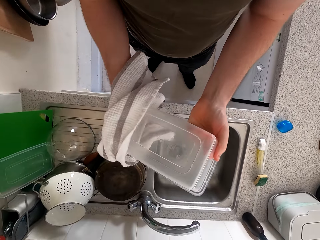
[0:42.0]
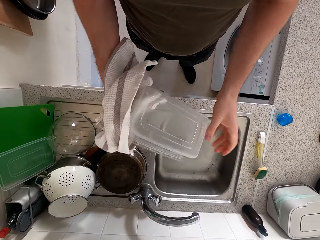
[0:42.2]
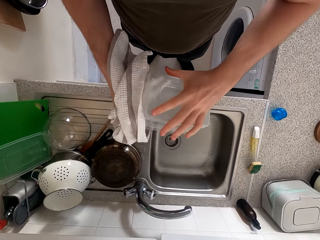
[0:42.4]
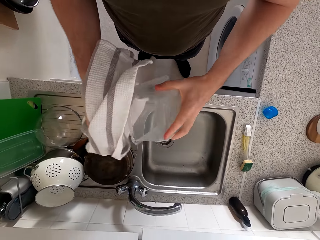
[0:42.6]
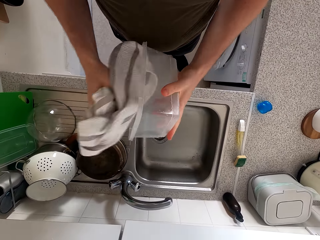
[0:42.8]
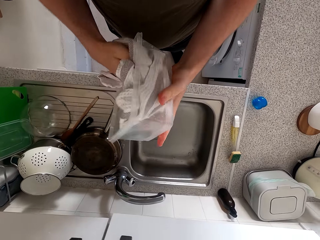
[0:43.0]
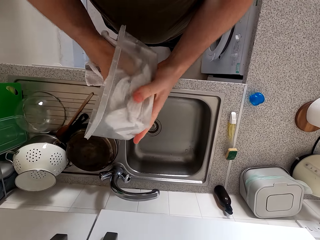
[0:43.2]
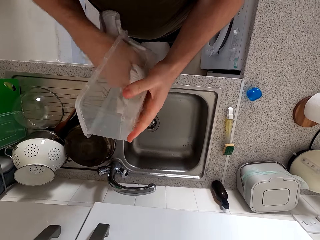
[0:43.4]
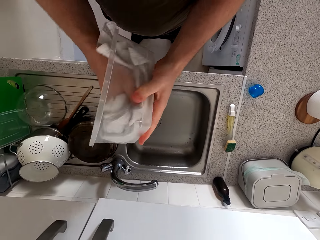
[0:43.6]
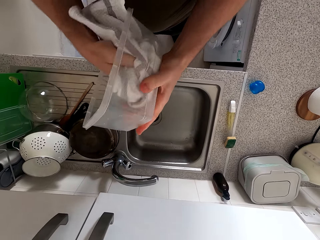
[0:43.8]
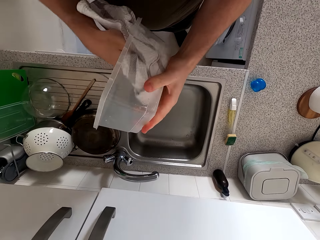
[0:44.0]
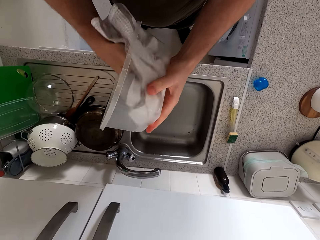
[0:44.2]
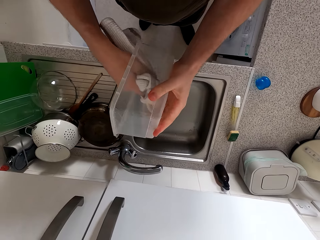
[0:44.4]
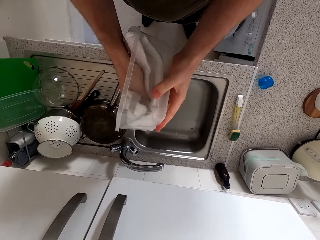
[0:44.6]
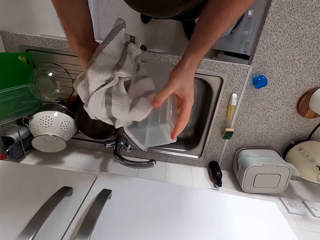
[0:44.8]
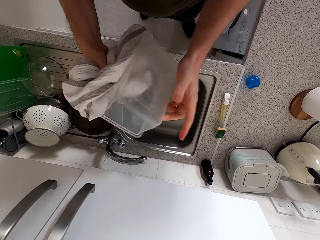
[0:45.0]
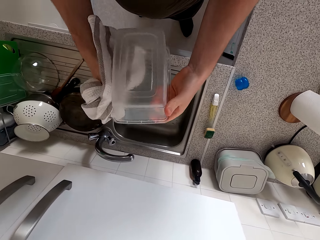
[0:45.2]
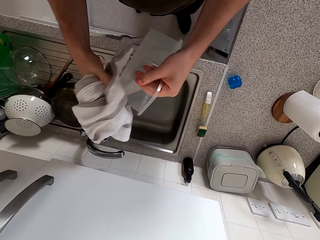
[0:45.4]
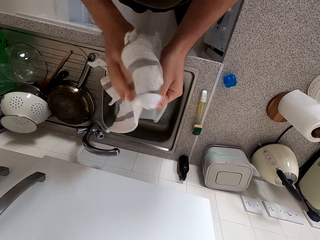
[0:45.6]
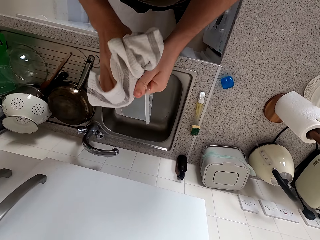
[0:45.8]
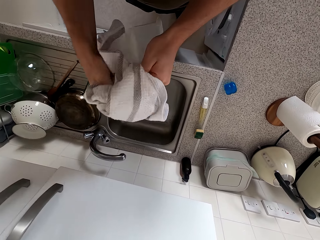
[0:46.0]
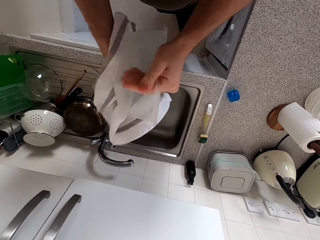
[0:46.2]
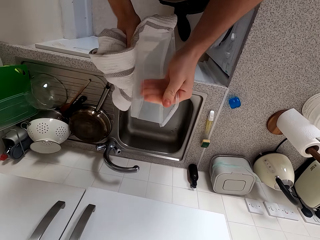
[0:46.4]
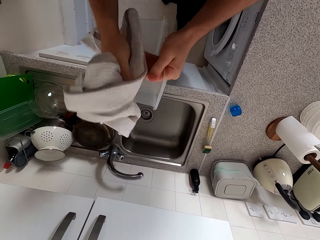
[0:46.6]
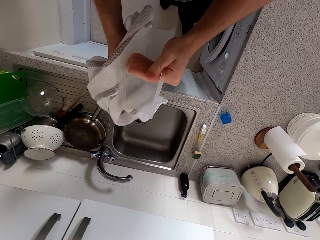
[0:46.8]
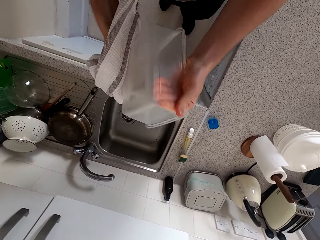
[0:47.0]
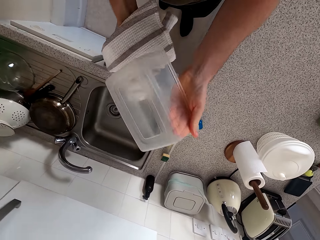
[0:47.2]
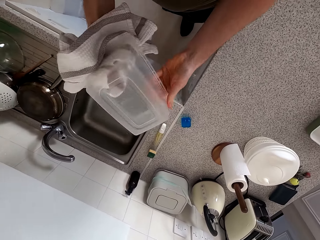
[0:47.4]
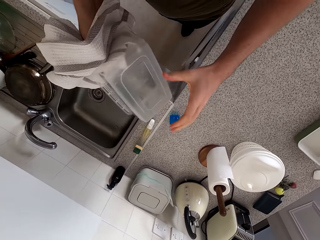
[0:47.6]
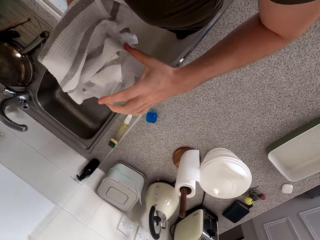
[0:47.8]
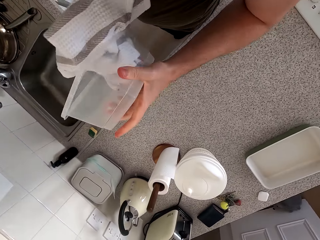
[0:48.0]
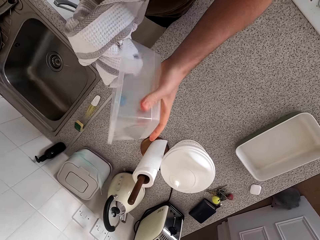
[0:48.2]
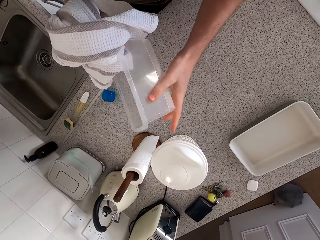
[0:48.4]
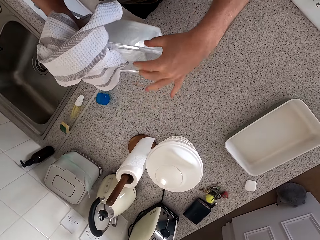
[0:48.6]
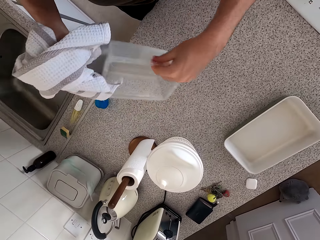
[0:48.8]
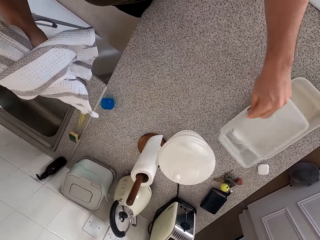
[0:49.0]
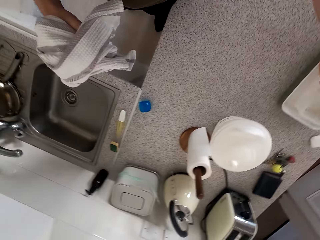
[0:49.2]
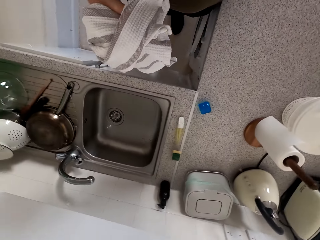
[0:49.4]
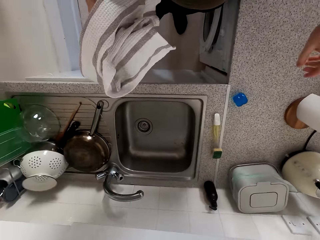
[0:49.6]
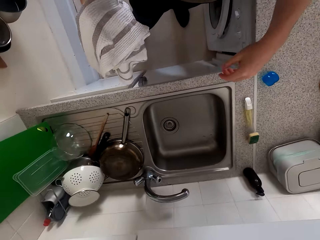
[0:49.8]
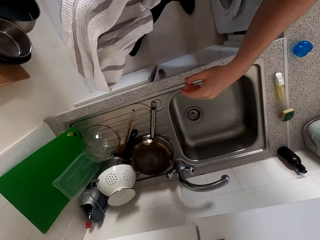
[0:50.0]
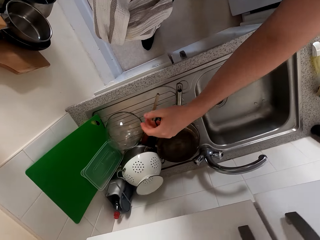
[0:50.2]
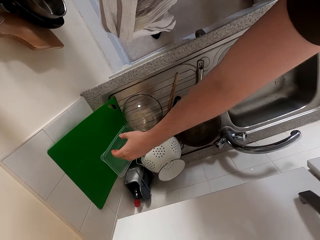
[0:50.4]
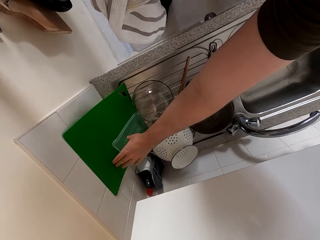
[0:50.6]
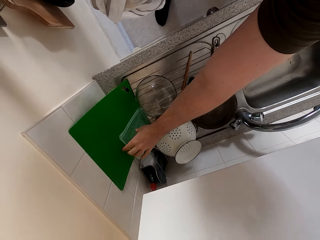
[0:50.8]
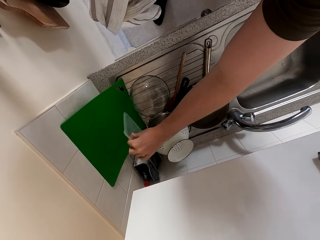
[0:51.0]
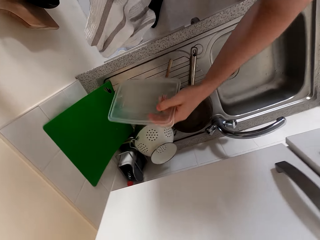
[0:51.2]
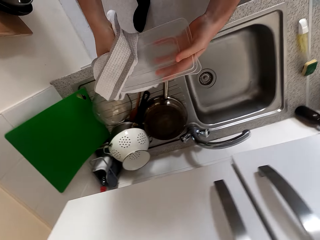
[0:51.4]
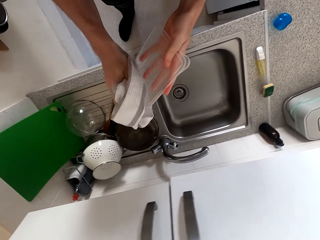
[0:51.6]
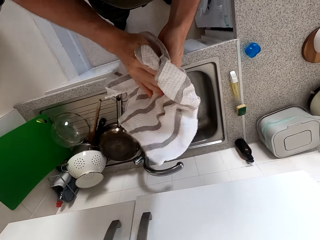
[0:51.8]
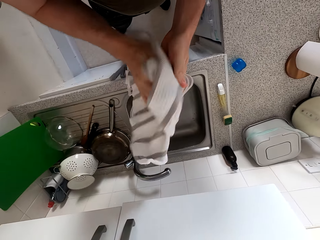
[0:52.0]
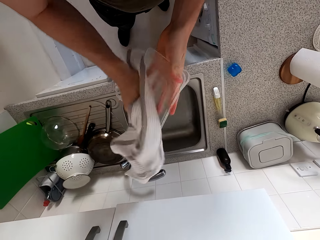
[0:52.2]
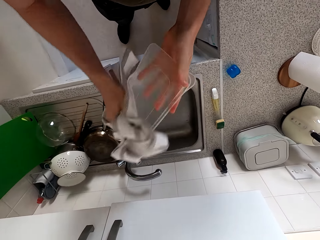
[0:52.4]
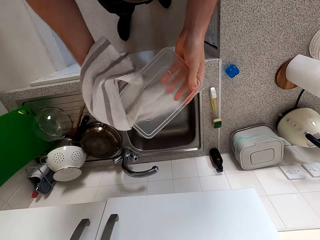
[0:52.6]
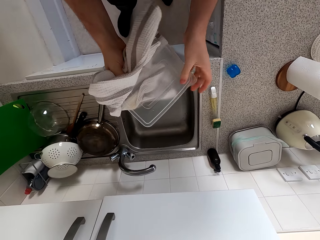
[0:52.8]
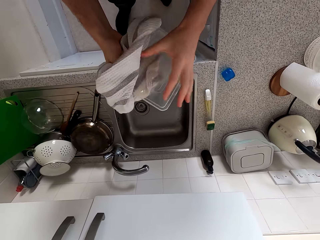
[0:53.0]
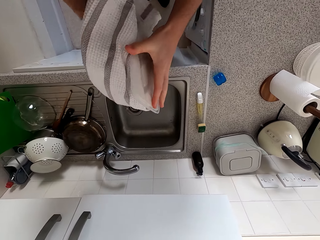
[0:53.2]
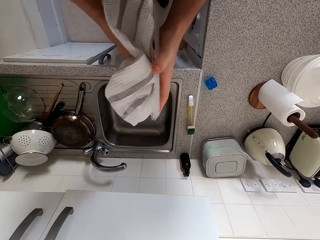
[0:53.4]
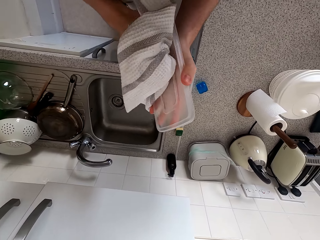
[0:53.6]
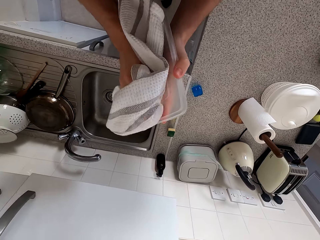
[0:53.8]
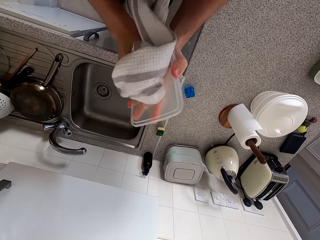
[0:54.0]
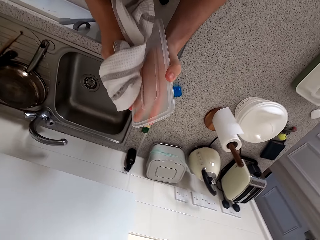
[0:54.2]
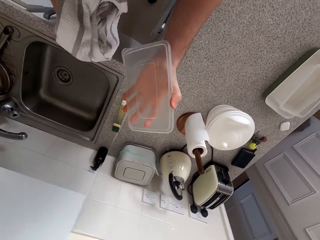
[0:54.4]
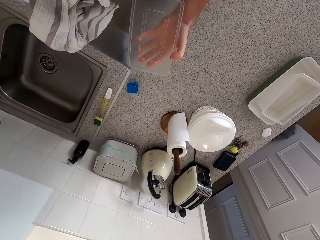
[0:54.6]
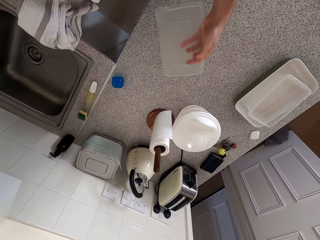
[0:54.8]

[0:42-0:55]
The camera wearer puts the container on the kitchen counter. They move hands. They pick up a container lid. They wipe the container lid with the cloth.

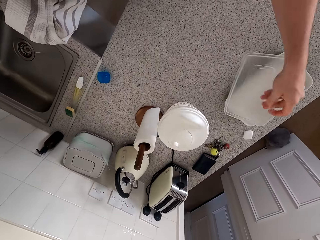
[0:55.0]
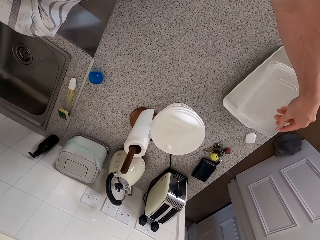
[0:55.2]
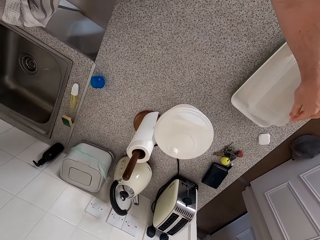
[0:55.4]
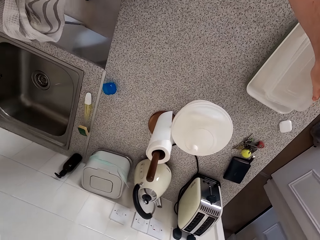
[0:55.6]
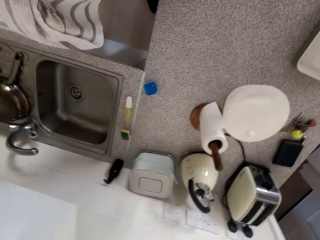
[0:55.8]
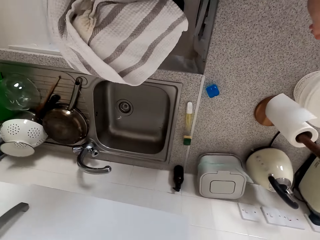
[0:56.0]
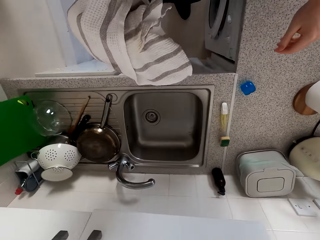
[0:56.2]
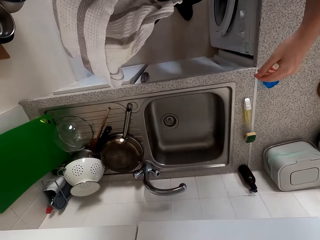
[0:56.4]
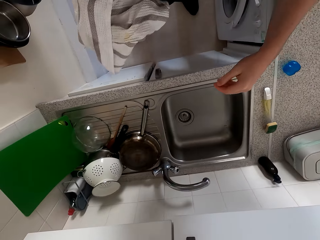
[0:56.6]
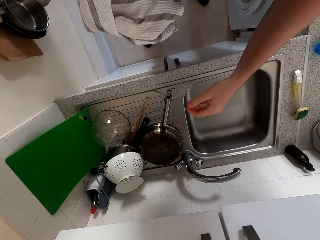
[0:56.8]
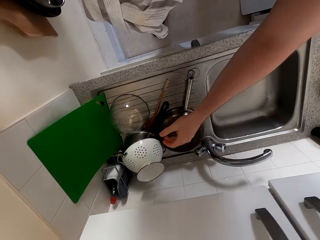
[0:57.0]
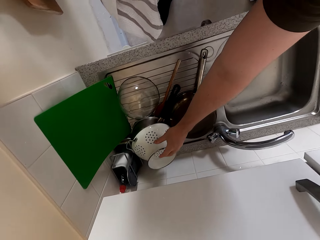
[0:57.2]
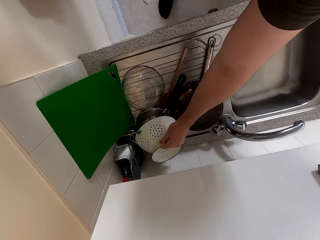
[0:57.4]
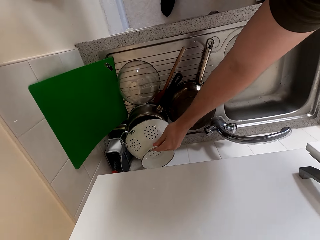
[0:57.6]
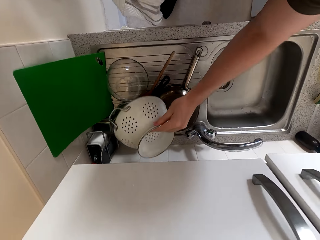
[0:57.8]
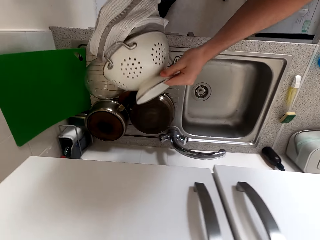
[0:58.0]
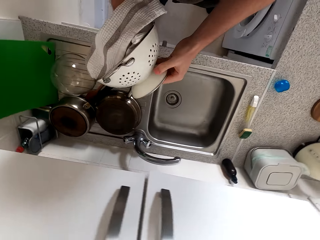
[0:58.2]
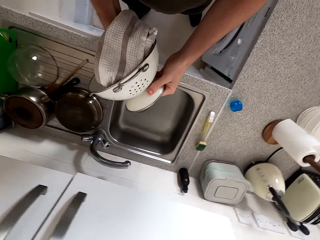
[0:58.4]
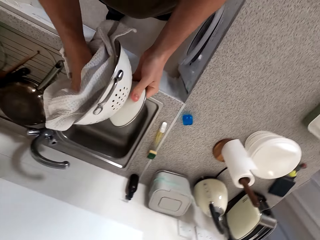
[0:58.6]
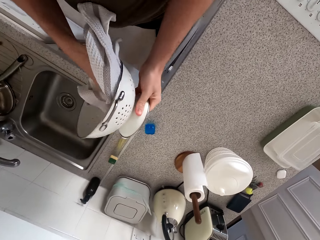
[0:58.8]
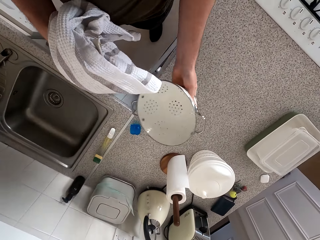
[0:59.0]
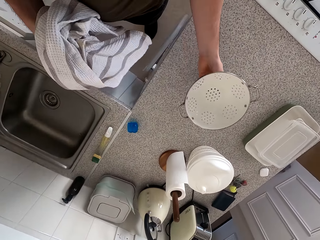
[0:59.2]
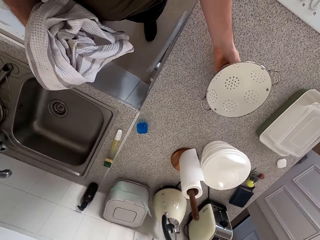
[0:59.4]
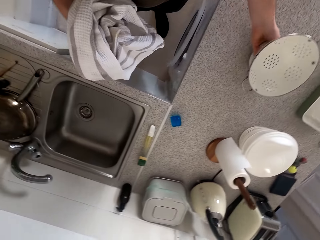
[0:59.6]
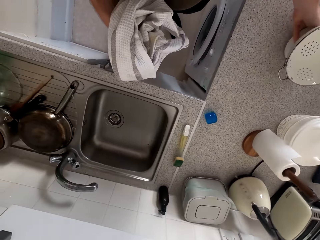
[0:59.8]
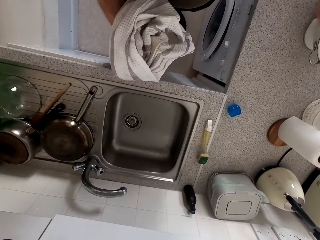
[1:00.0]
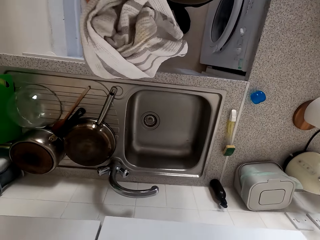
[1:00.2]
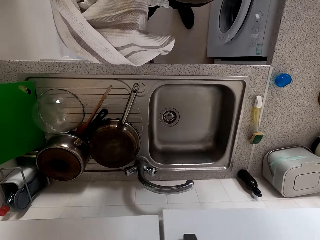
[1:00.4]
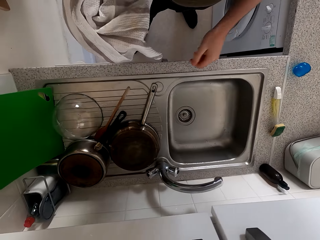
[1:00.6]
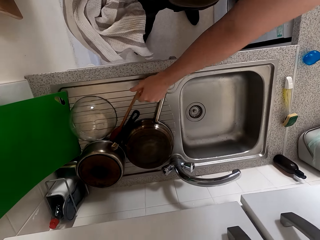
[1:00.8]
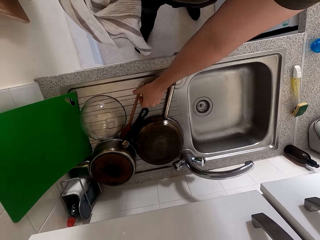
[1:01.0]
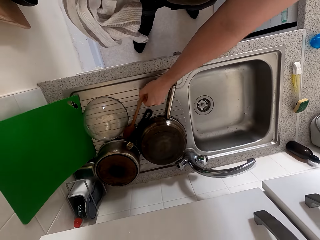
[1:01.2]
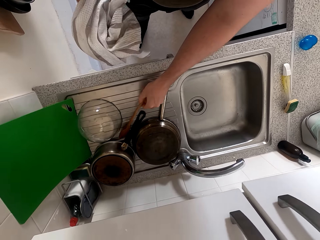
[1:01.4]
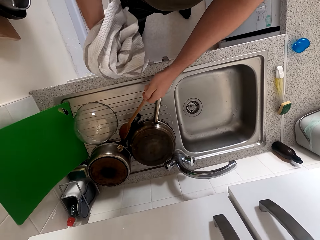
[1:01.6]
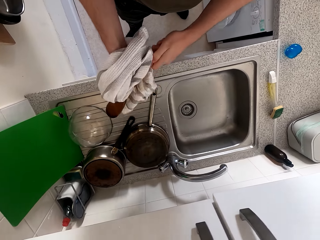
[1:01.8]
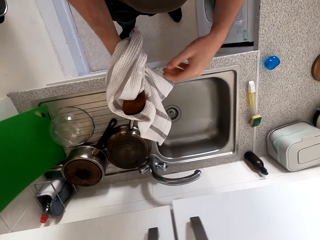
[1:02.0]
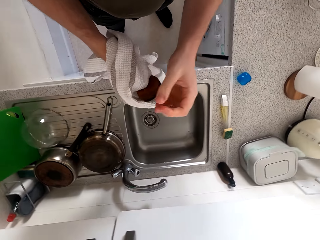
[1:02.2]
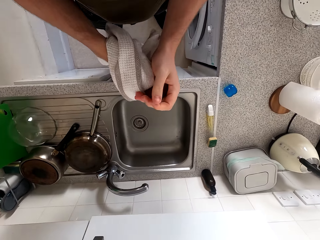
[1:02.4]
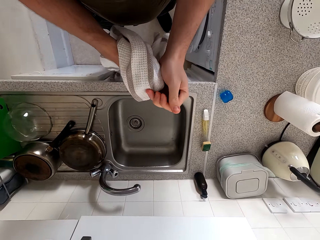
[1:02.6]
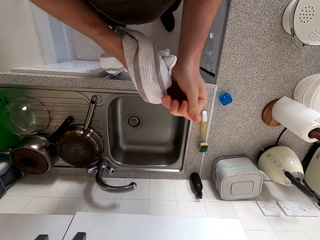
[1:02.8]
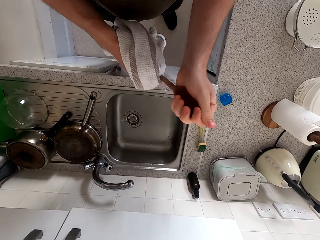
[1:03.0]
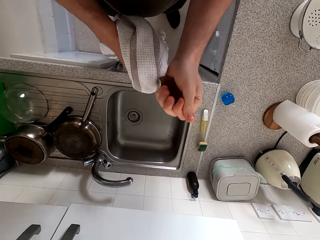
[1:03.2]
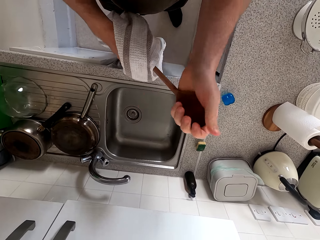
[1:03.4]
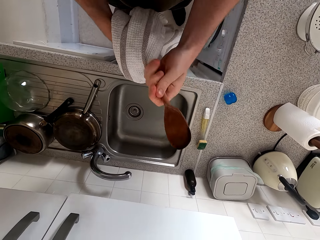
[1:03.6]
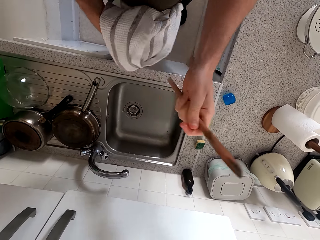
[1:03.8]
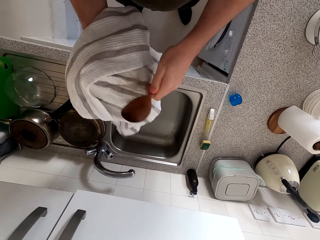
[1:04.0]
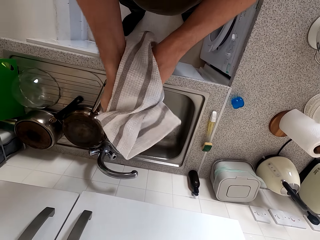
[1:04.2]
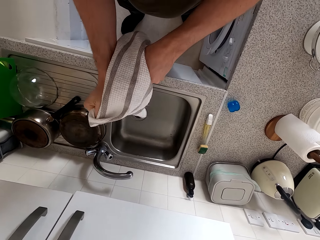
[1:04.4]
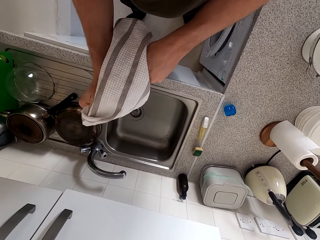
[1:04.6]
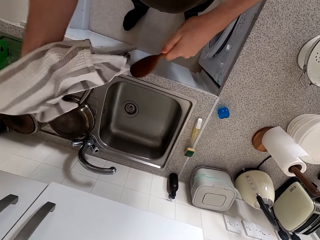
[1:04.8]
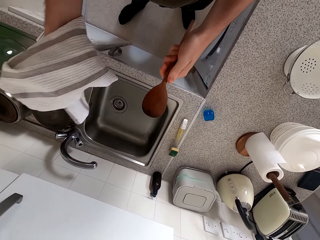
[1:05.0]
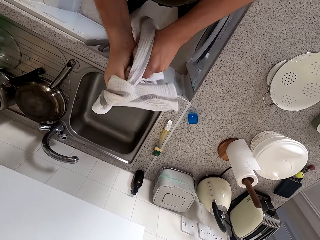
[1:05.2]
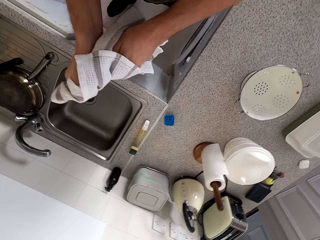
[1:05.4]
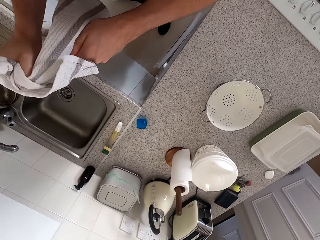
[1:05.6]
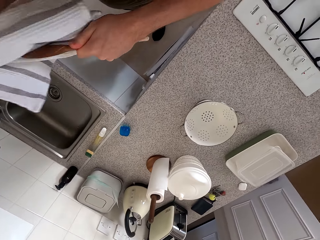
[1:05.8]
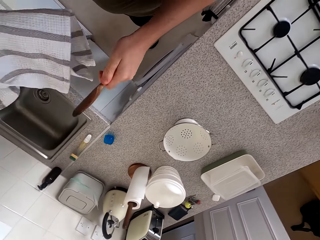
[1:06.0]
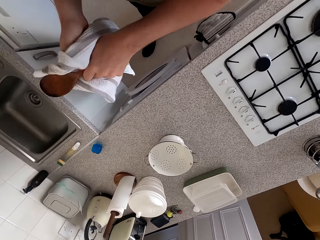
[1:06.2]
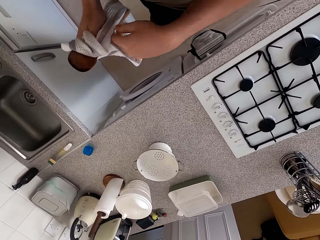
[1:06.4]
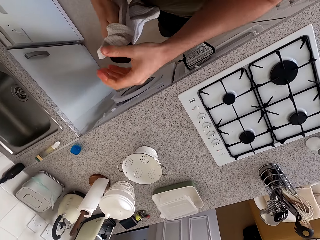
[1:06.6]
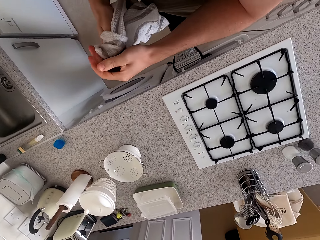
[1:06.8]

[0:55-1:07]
The camera wearer places the lid on the container. They move hands. They pick up a white bowl or dish. They wipe the dish with the towel. They place the dish on the kitchen counter. They pick up a wooden spoon and wipe the wooden spoon with the towel.
